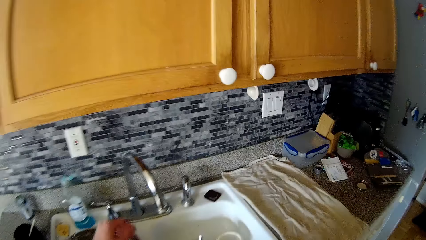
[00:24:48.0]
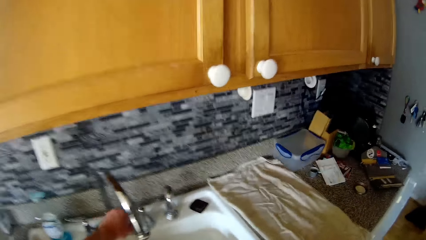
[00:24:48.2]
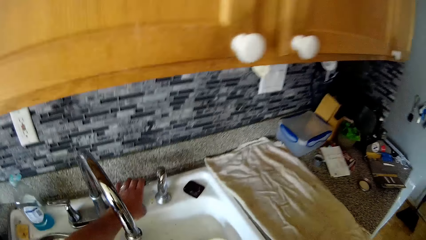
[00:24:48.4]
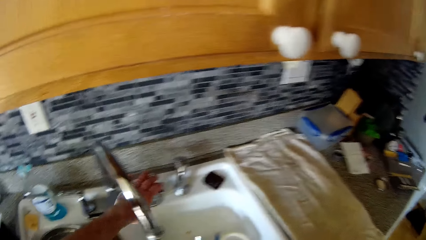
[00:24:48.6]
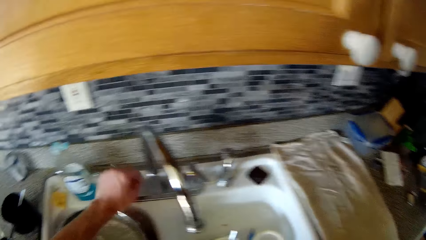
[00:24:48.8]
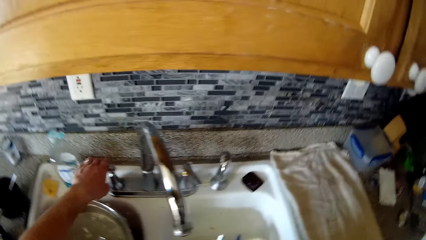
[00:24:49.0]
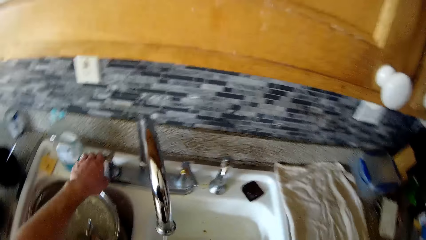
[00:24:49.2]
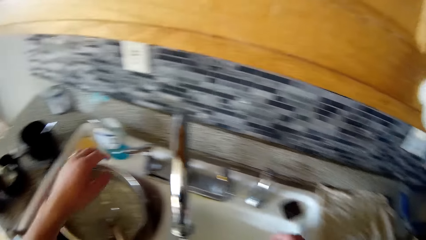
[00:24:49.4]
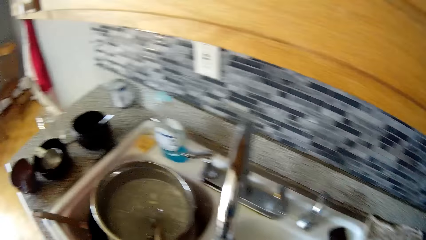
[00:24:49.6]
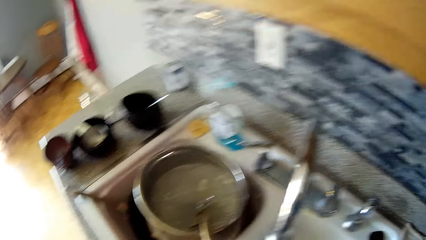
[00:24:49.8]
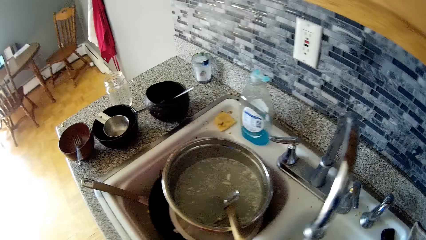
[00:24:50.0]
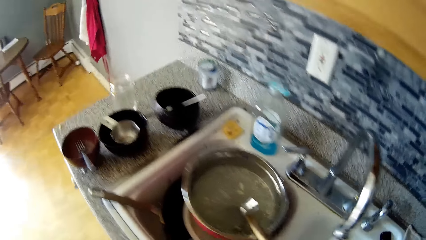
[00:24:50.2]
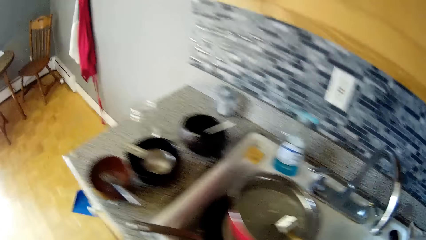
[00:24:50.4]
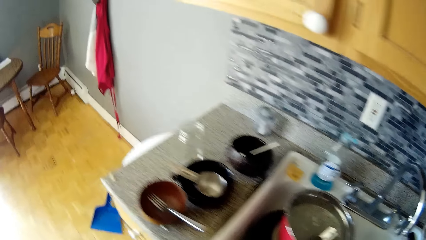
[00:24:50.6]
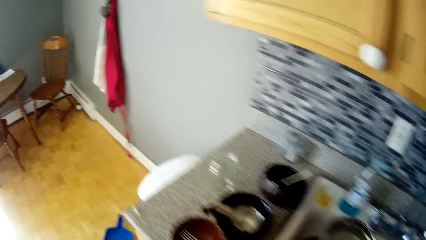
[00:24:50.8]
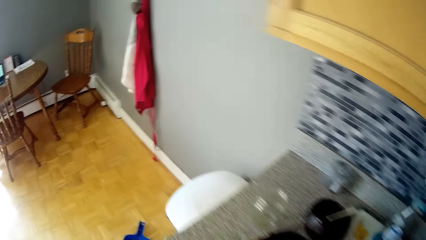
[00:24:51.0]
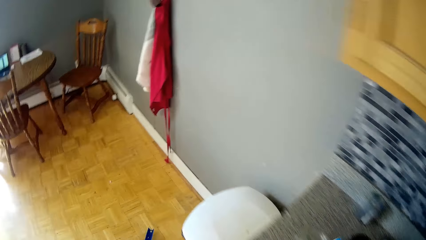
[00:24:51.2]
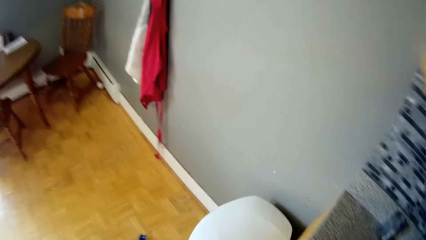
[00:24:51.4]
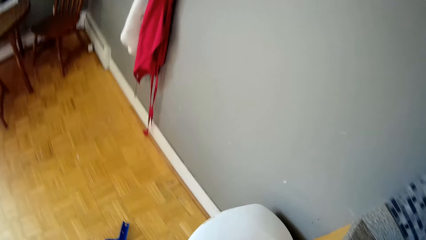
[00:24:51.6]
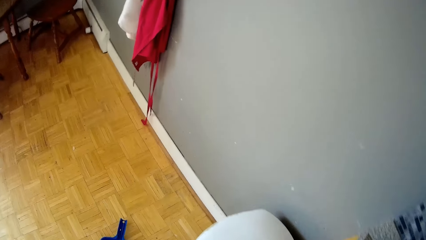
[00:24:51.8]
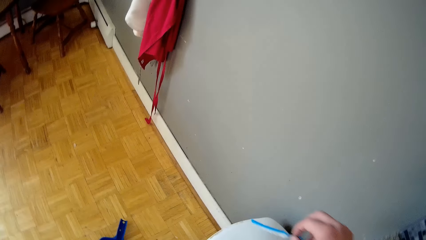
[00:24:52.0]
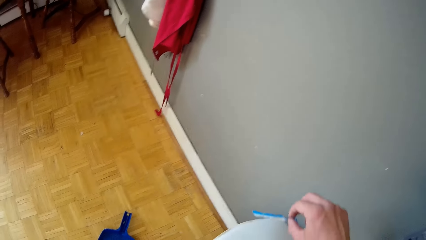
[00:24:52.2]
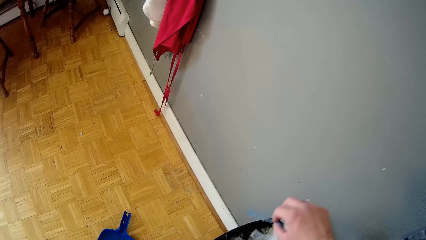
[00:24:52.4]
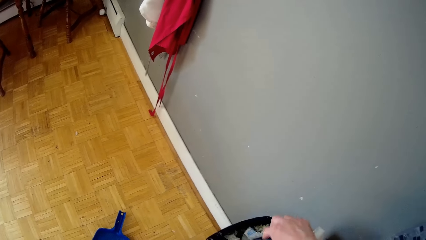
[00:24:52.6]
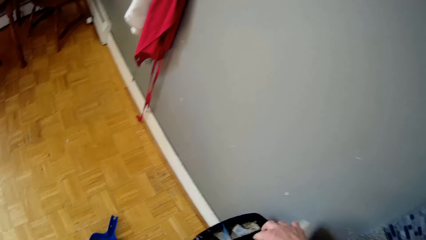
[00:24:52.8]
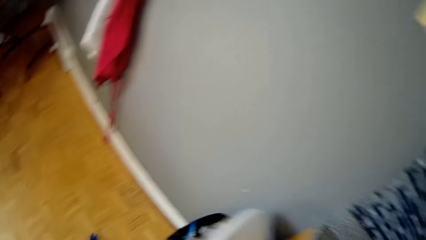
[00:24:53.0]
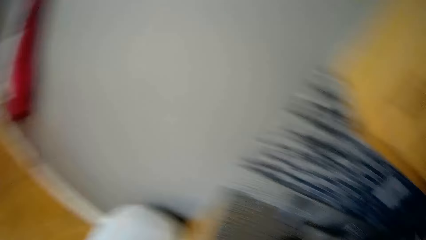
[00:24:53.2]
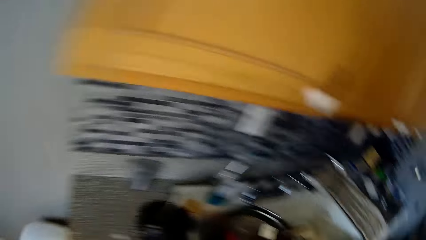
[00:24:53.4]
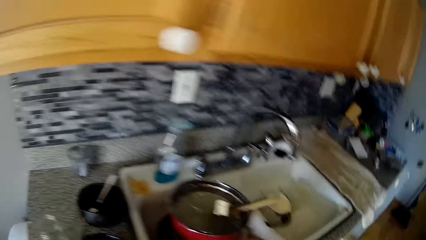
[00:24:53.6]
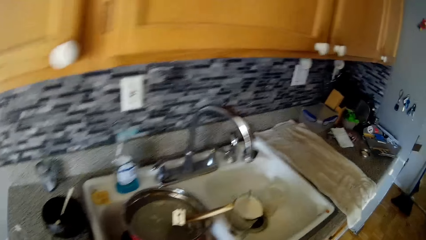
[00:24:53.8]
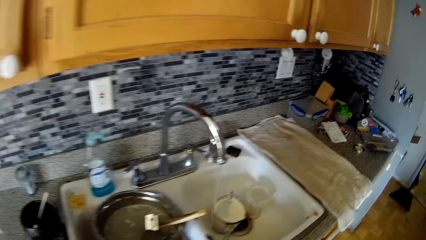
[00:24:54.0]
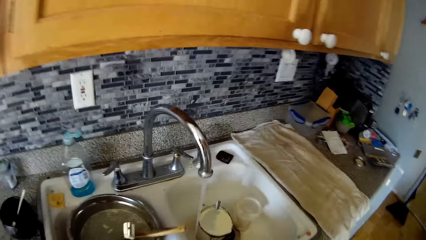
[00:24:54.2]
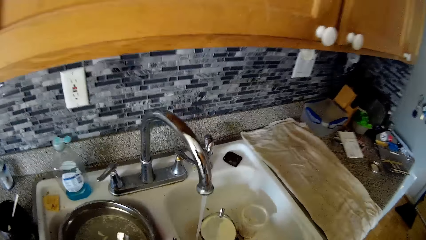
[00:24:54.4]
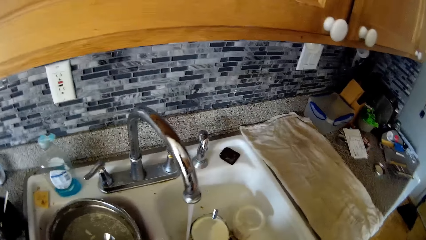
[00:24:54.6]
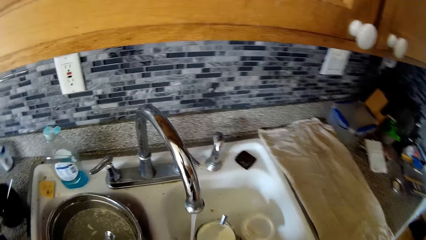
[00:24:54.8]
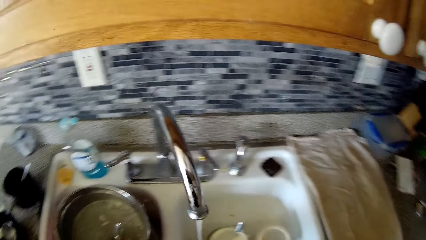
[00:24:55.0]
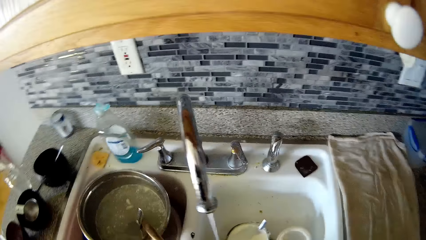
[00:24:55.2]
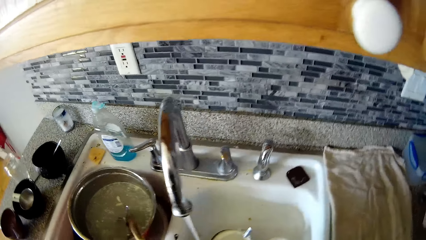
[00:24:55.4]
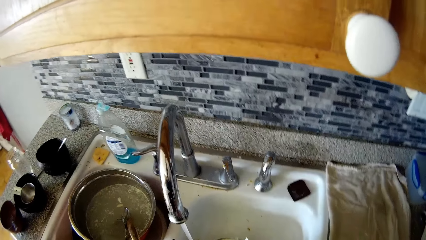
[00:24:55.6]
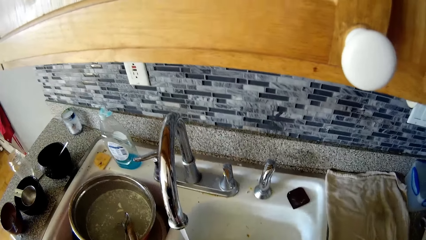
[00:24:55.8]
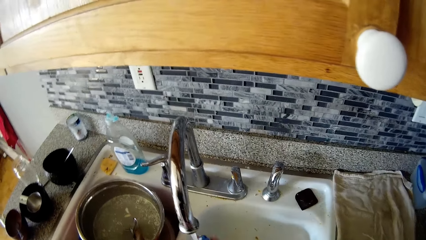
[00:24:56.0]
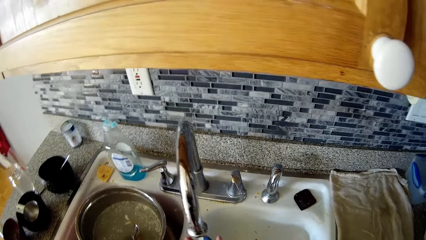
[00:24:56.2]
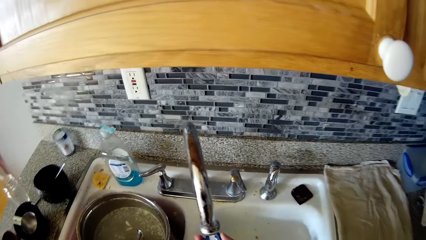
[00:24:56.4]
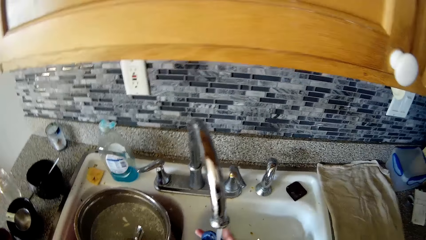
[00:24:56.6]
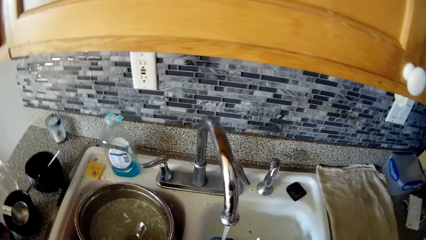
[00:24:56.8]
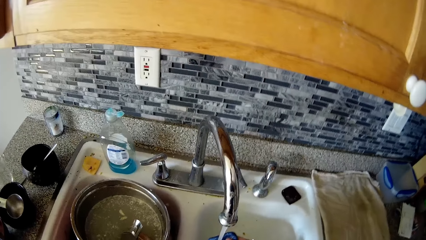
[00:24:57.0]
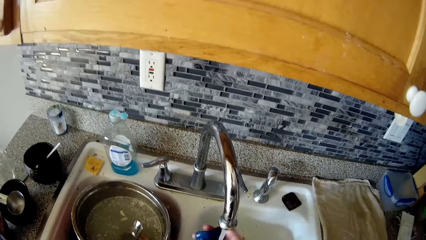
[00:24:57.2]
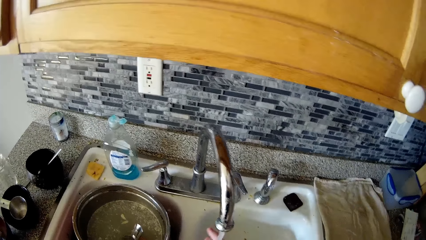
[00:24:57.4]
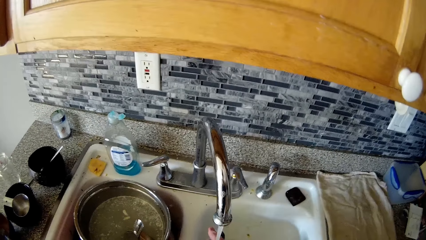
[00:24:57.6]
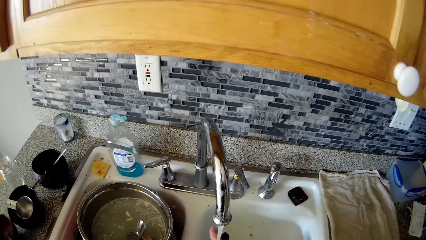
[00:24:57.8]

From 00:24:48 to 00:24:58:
The camera wearer opens a tap in the washing sink with his left hand. He opens another tap in the washing sink with his left hand. He walks in the room. The woman converses with the camera wearer. The camera wearer drops dirt in a trash can on the floor with his right hand. He walks in the room. He stands in the room.

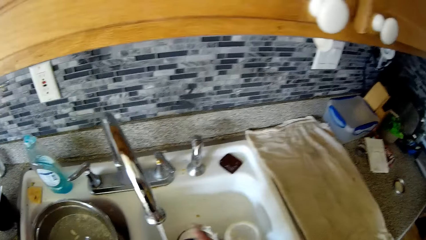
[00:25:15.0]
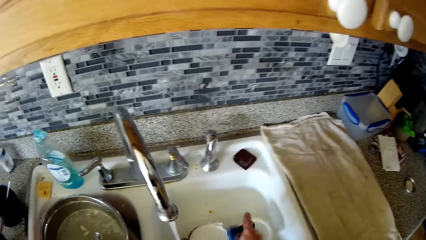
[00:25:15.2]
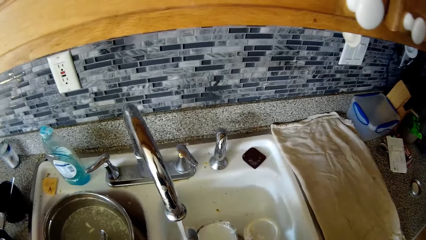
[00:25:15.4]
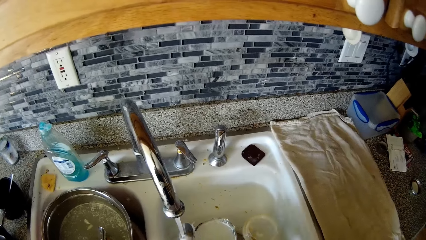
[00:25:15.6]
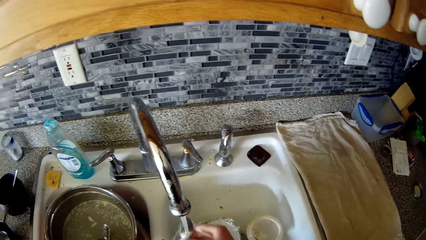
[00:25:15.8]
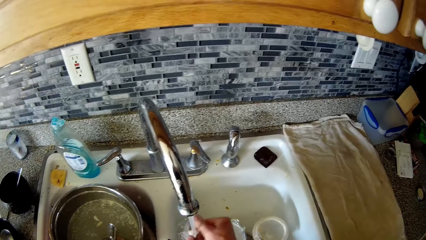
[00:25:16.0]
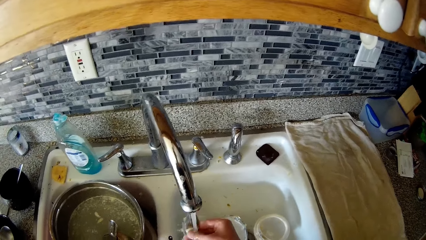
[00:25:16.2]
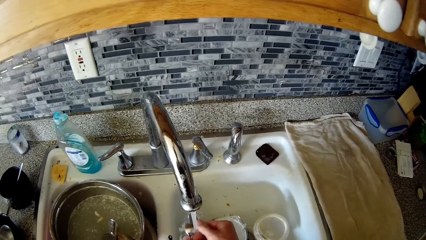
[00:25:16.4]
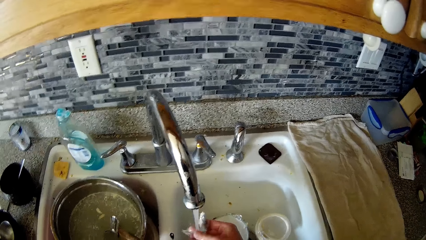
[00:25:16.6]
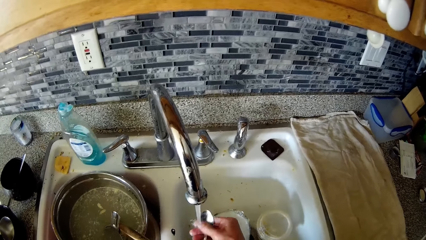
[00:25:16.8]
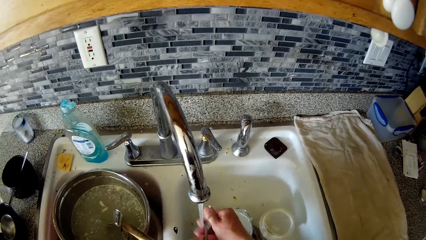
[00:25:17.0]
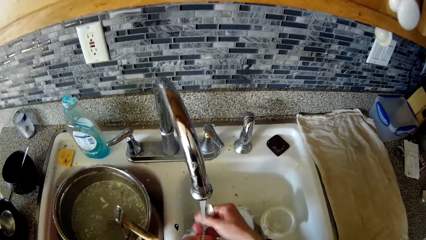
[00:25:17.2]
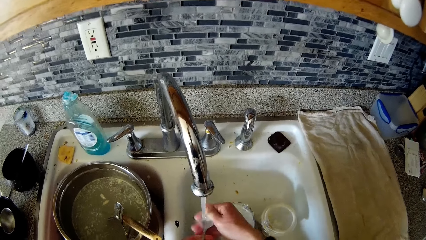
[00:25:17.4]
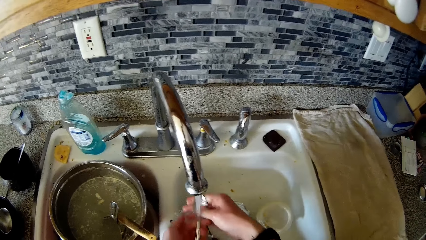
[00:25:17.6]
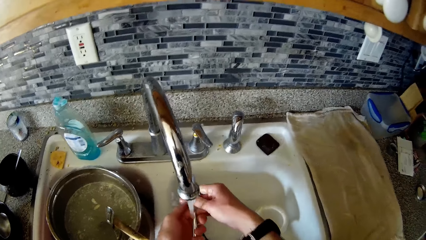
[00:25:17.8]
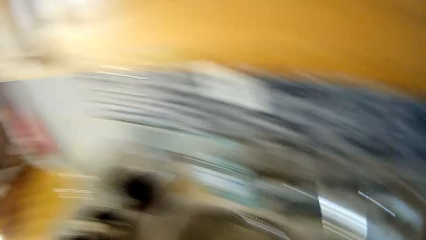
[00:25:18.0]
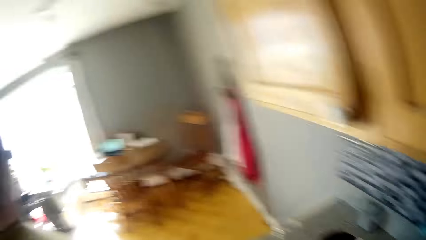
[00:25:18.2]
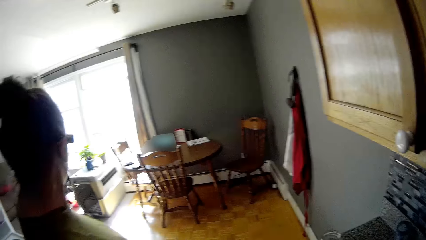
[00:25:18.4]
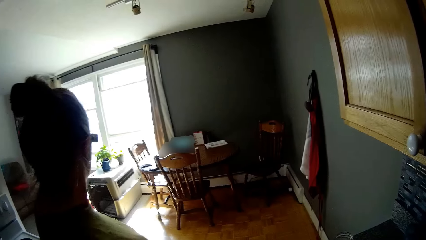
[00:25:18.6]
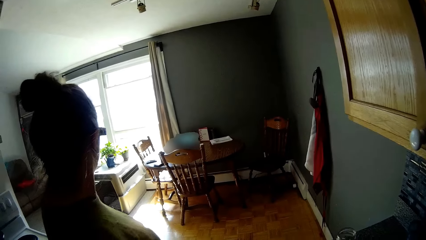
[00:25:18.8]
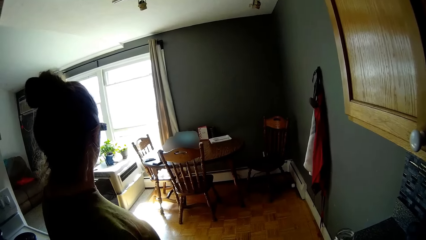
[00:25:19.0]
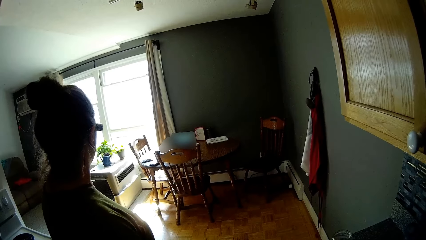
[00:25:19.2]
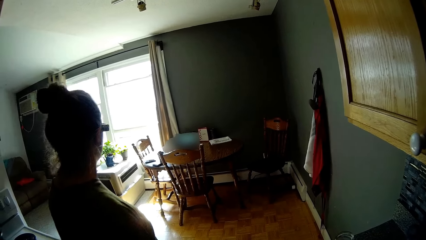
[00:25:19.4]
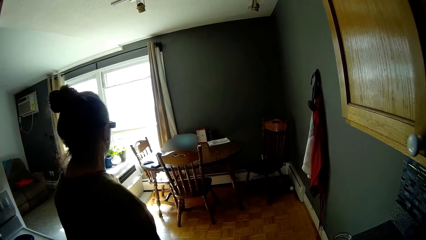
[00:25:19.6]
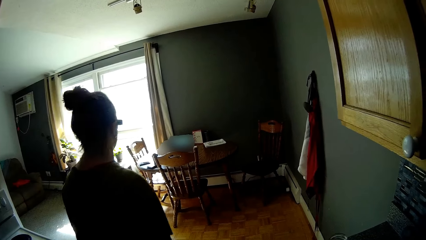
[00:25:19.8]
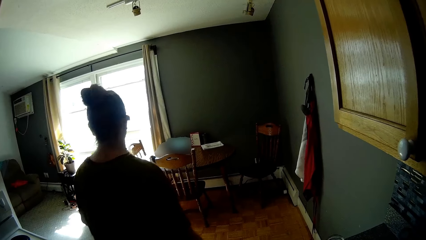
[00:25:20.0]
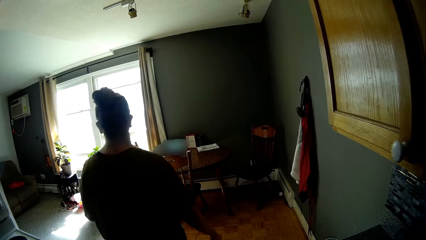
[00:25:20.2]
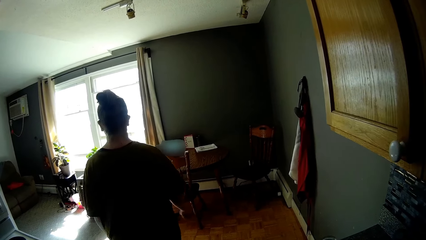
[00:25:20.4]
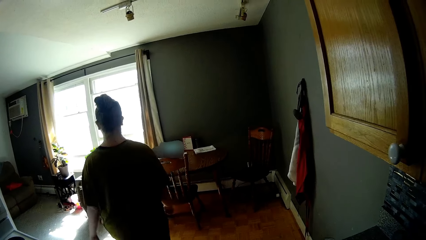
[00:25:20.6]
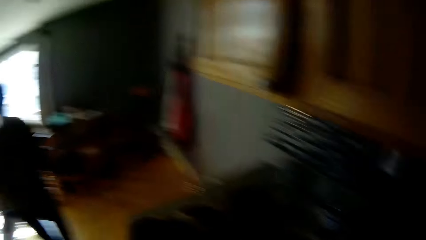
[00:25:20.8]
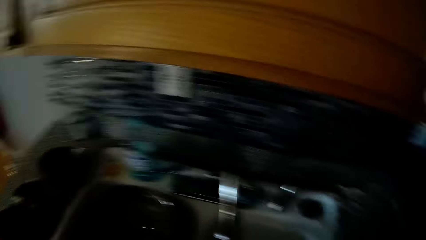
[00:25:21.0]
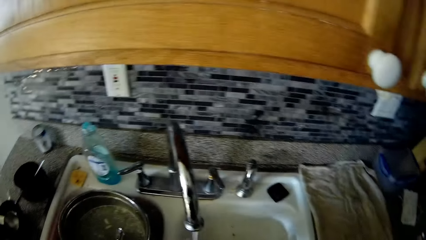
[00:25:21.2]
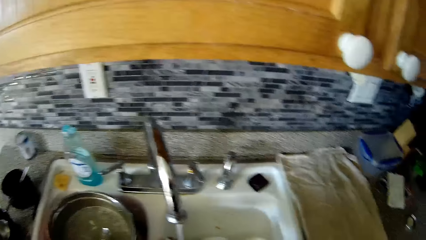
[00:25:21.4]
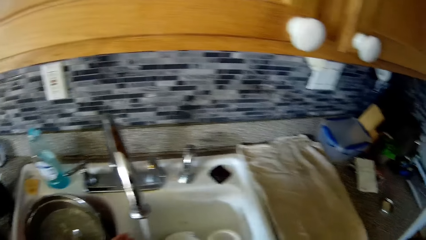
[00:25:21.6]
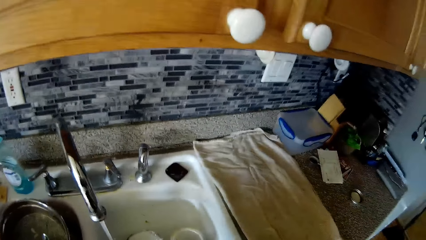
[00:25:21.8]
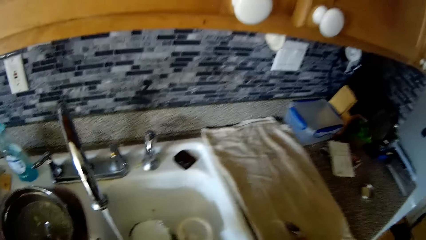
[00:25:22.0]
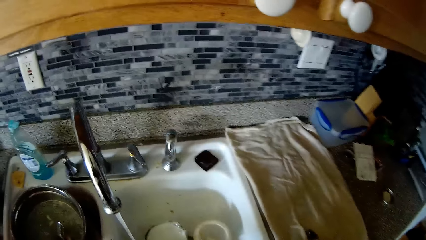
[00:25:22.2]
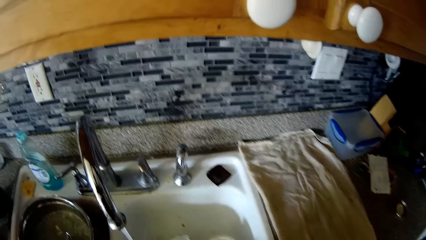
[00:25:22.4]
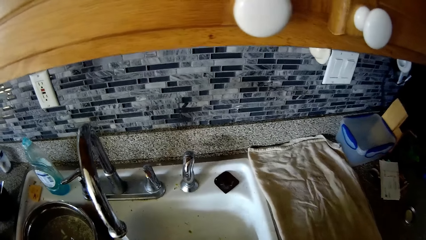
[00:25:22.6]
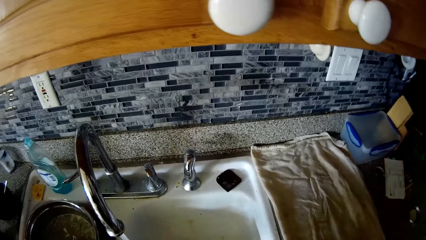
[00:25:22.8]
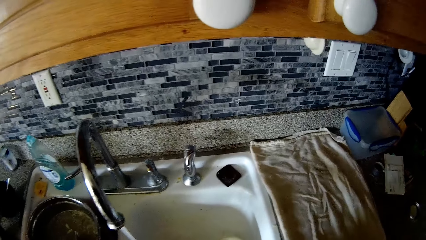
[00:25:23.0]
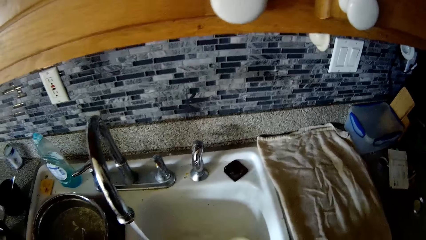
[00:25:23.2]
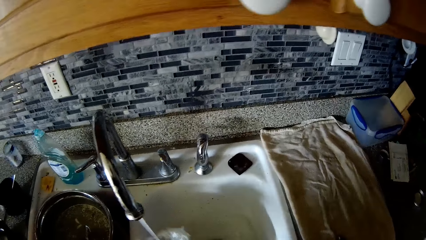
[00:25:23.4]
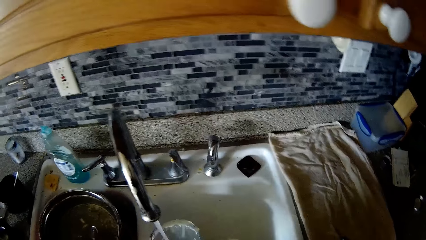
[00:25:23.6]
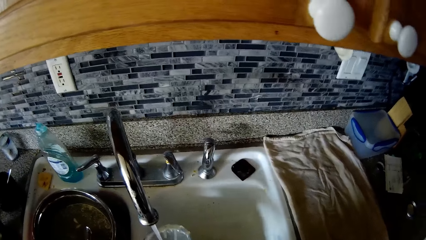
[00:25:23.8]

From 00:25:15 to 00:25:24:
The camera wearer washes a spoon in the washing sink with both hands. The woman stands in the room and walks in the room. The camera wearer washes the utensils in the sink.
